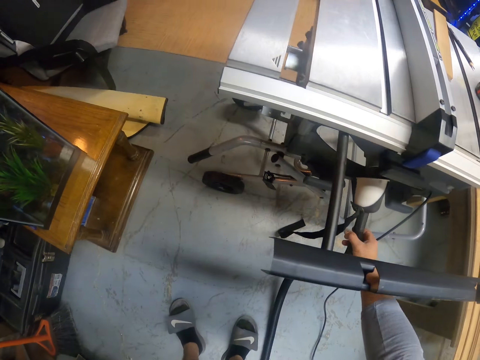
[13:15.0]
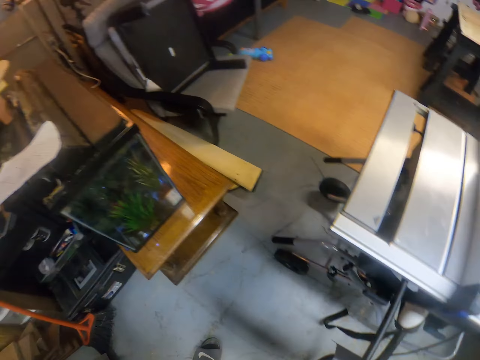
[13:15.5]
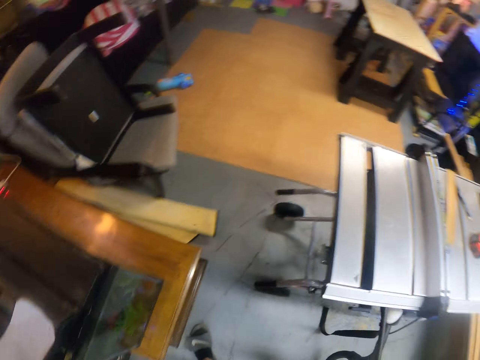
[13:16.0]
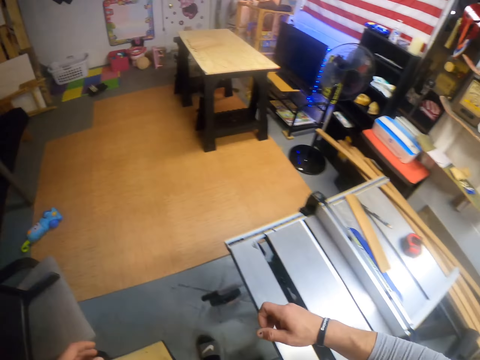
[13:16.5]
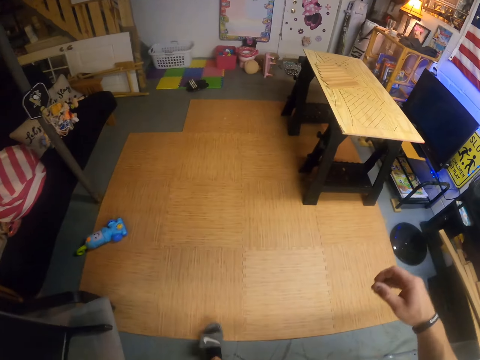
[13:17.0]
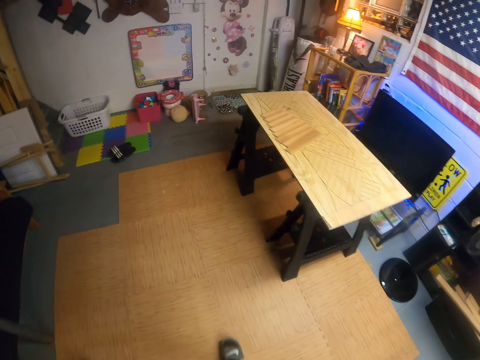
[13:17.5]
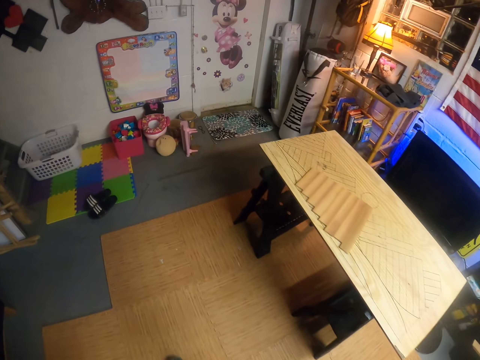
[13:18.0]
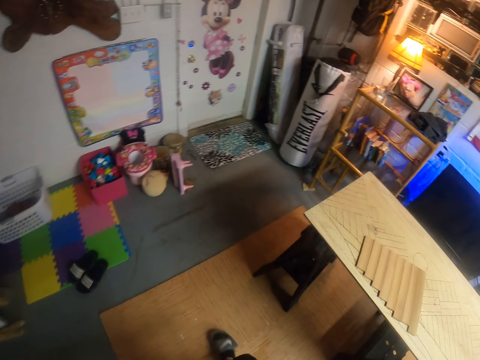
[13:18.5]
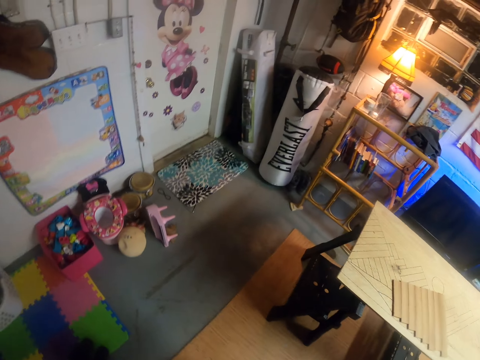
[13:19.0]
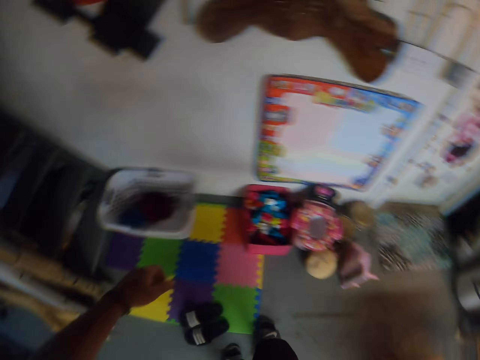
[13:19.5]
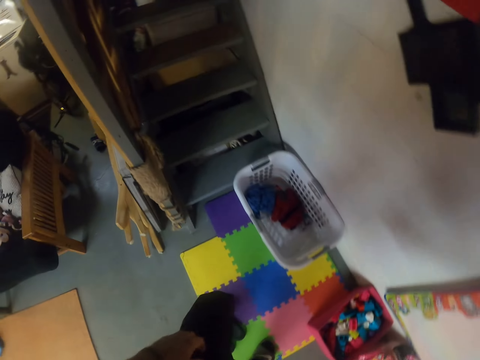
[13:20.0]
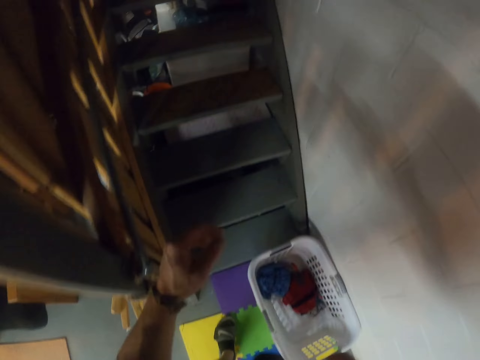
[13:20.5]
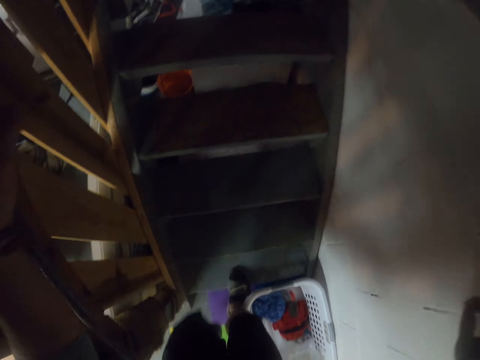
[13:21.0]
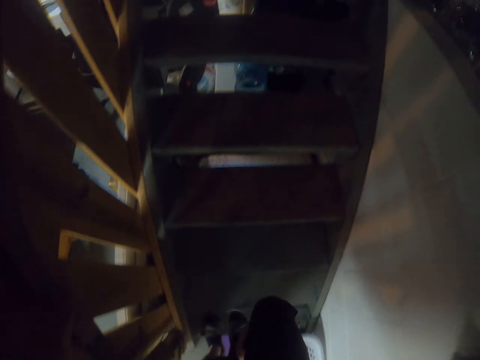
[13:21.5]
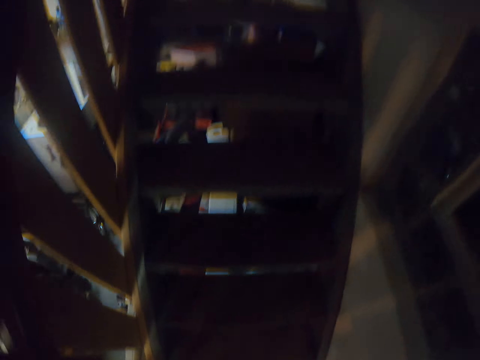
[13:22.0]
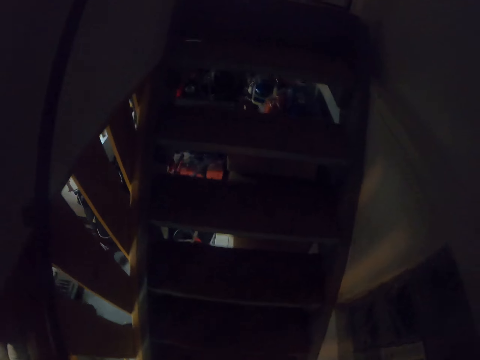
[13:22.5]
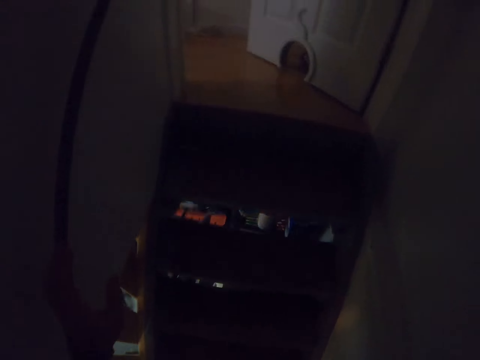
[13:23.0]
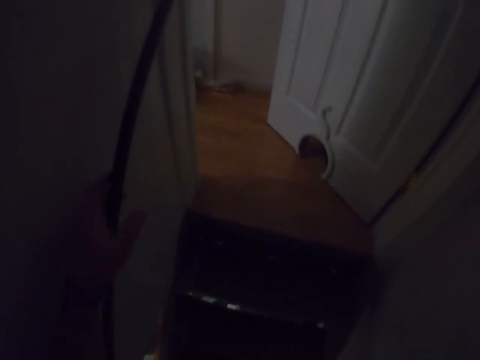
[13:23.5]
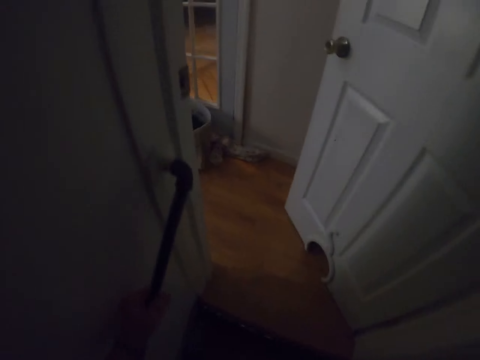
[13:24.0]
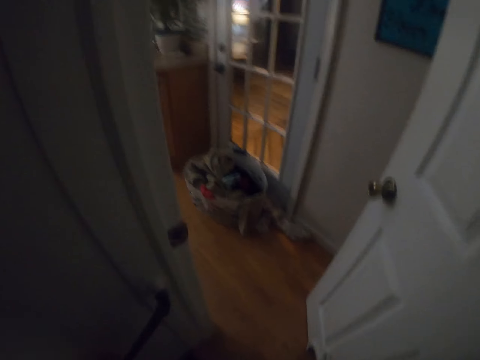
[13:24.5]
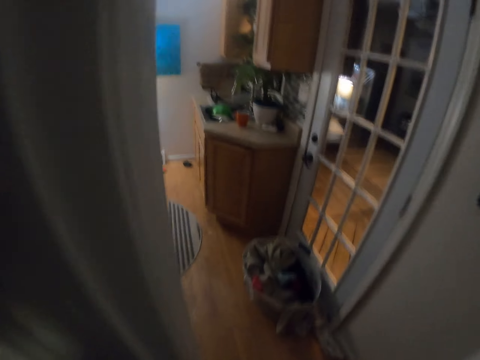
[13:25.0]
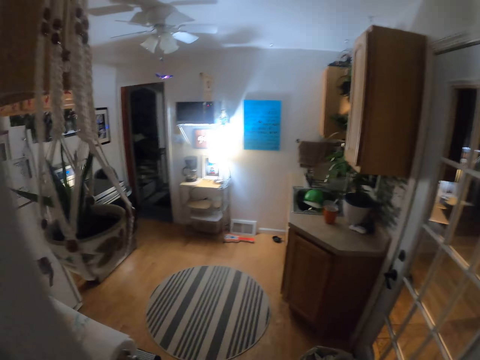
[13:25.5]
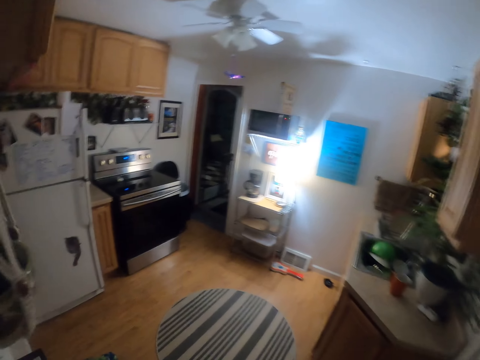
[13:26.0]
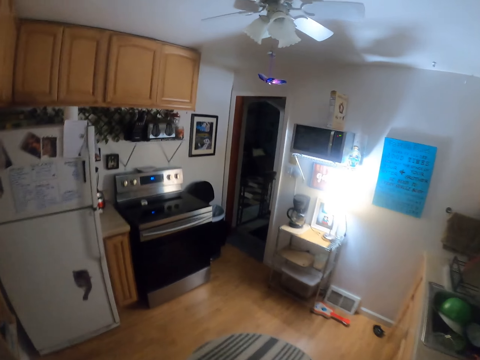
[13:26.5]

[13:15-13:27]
The camera wearer walks to a bedroom upstairs from a workshop. He holds a balustrade with his left hand.

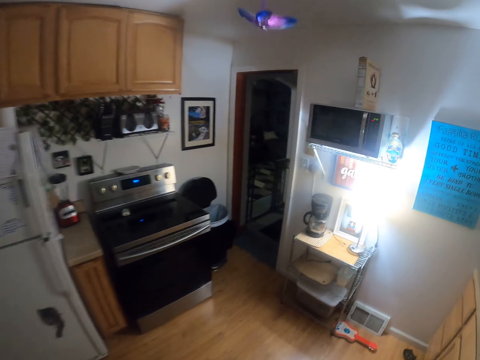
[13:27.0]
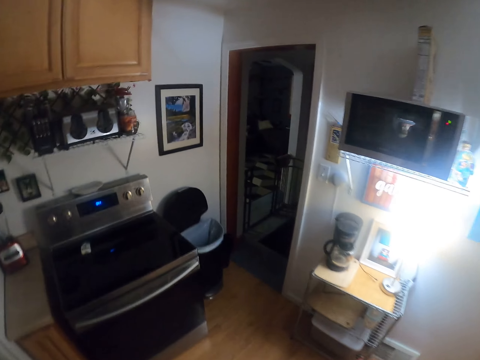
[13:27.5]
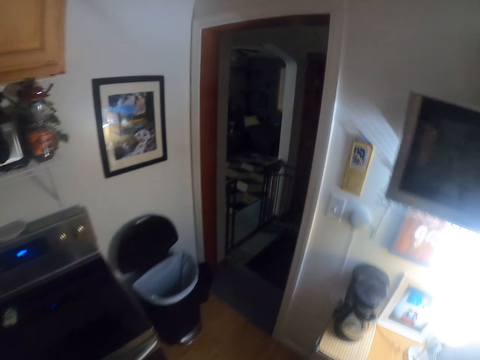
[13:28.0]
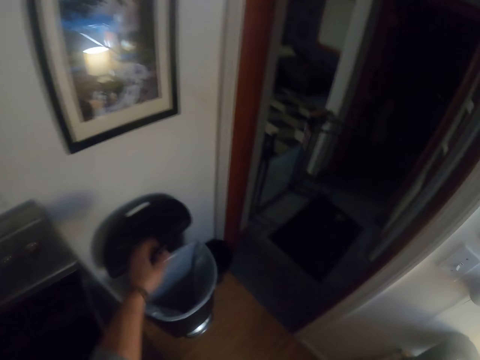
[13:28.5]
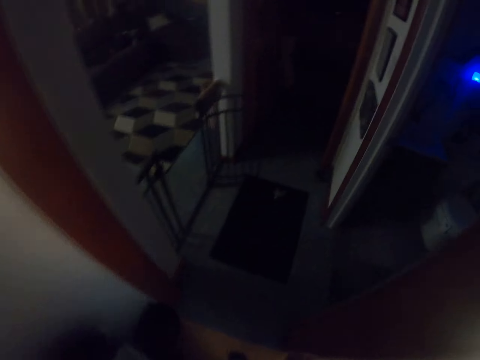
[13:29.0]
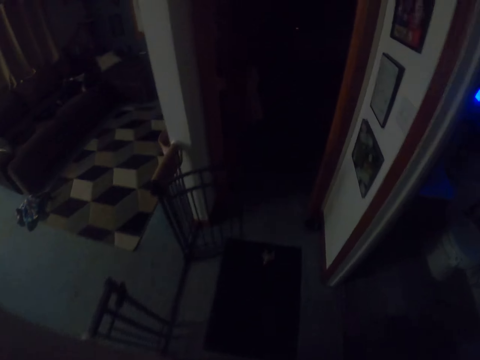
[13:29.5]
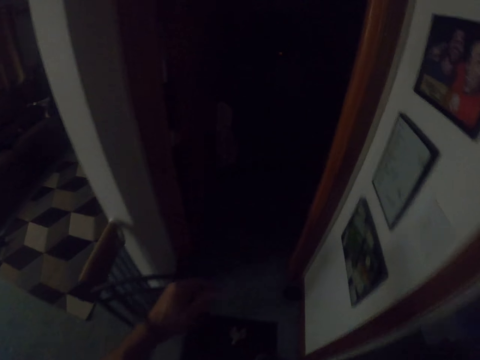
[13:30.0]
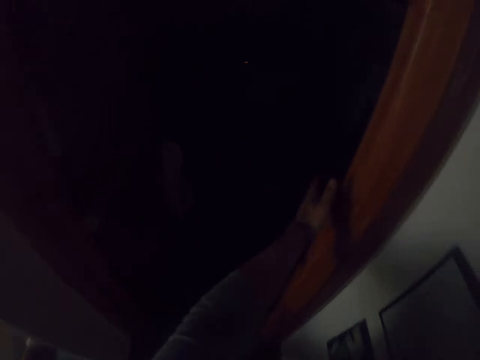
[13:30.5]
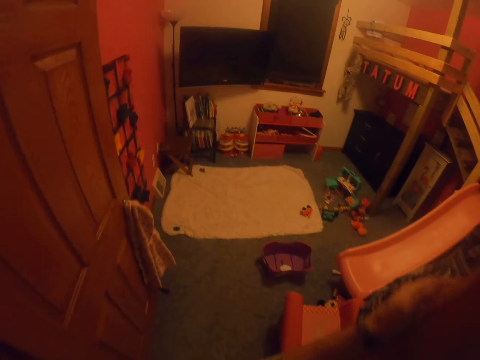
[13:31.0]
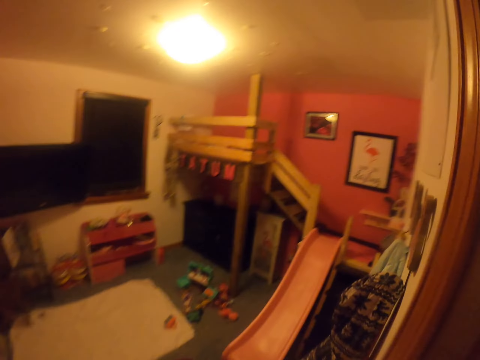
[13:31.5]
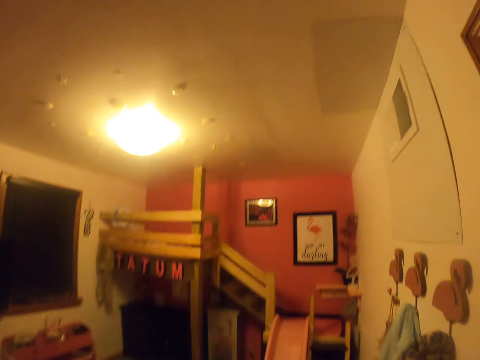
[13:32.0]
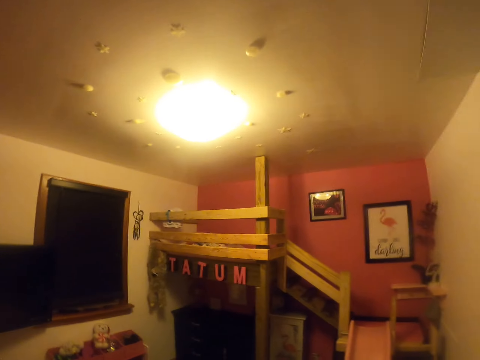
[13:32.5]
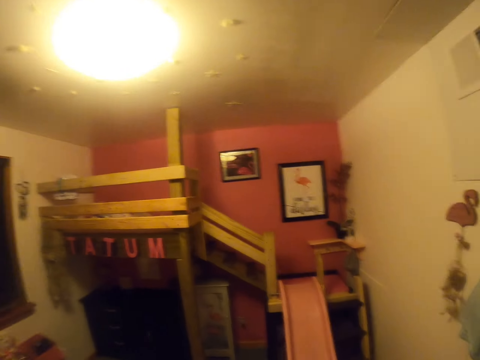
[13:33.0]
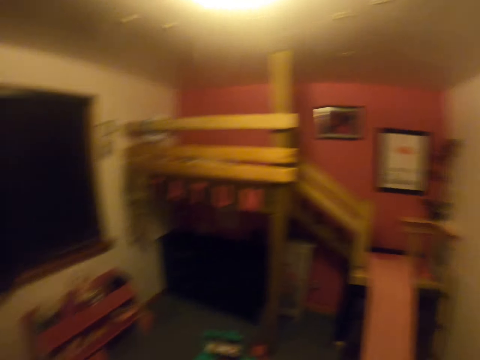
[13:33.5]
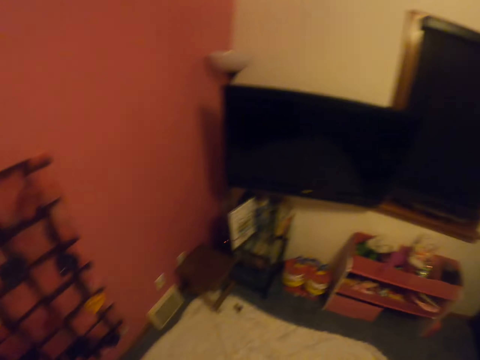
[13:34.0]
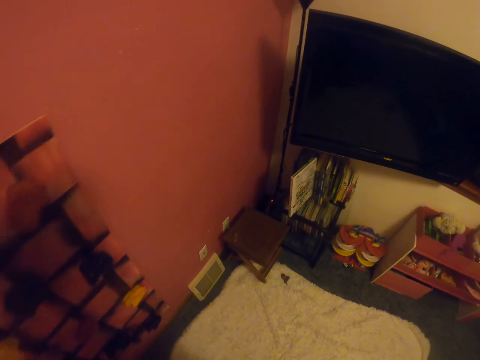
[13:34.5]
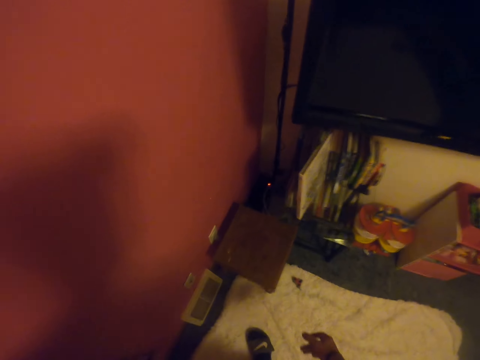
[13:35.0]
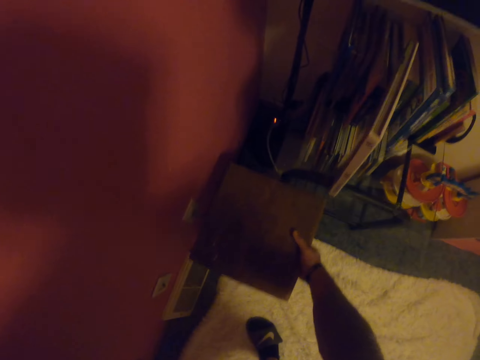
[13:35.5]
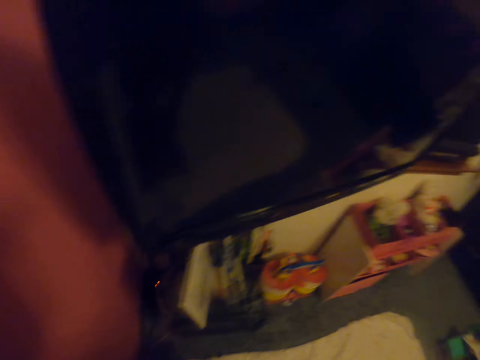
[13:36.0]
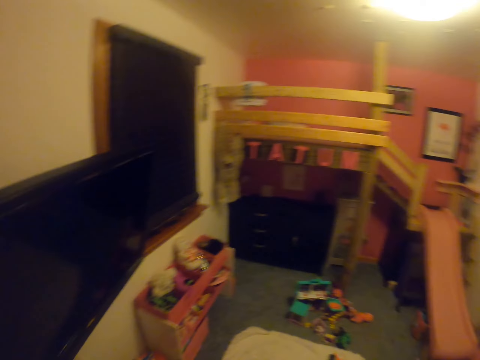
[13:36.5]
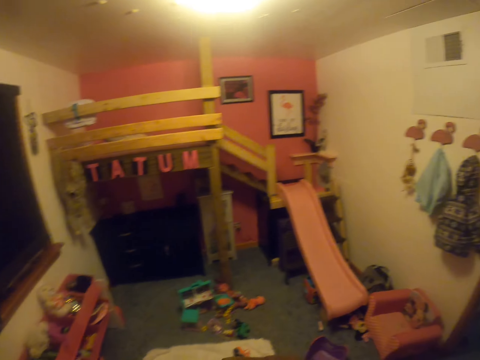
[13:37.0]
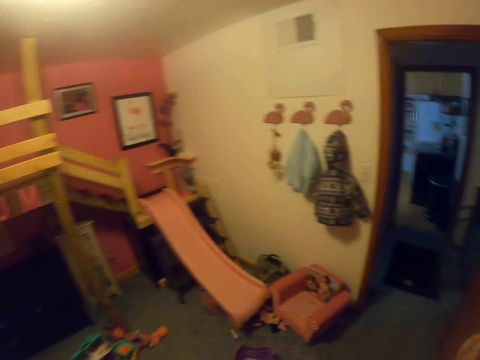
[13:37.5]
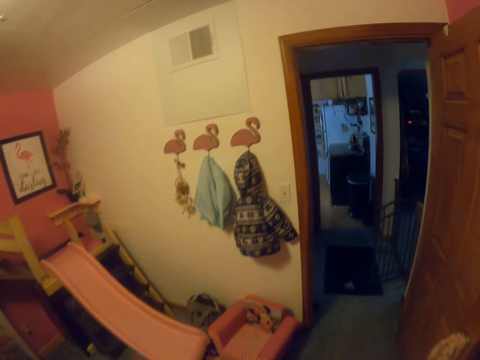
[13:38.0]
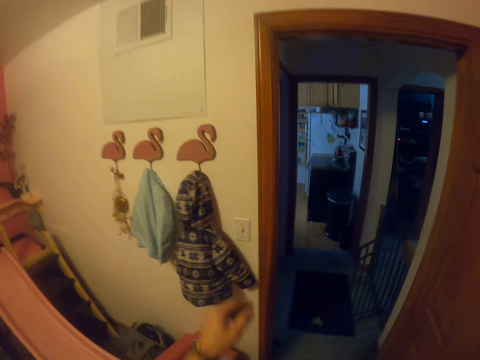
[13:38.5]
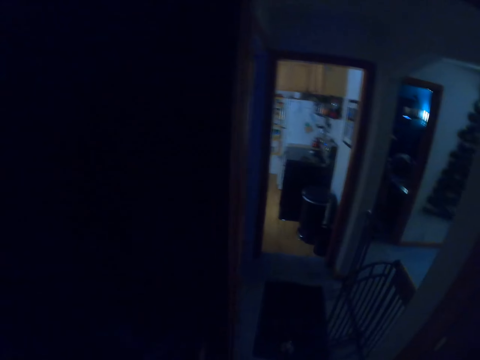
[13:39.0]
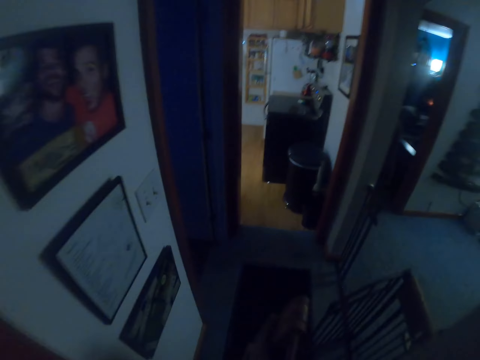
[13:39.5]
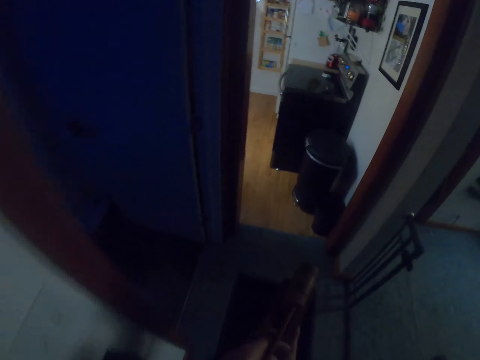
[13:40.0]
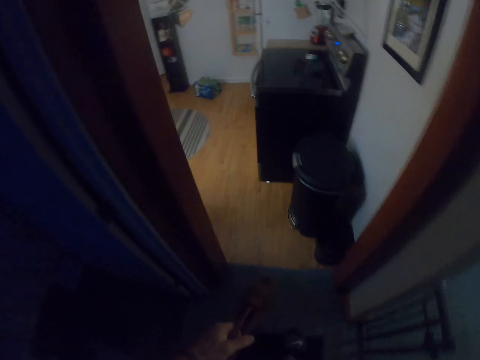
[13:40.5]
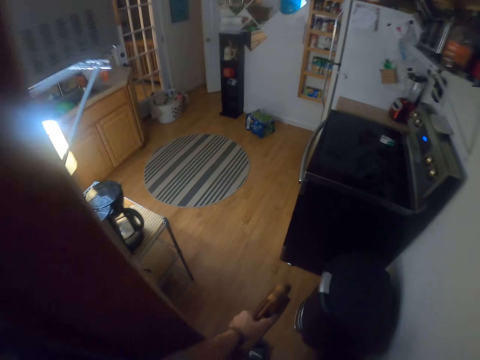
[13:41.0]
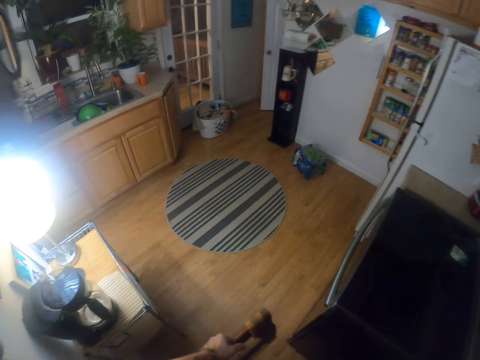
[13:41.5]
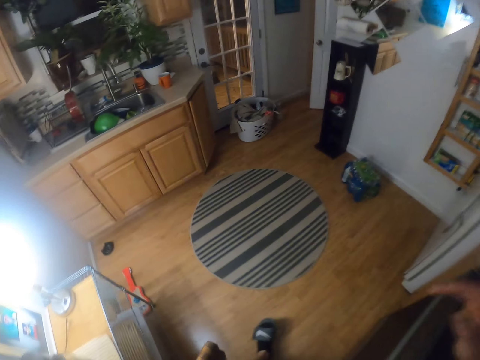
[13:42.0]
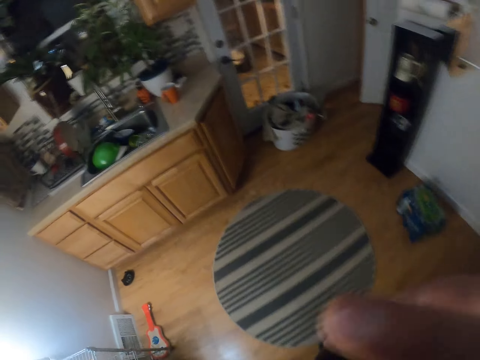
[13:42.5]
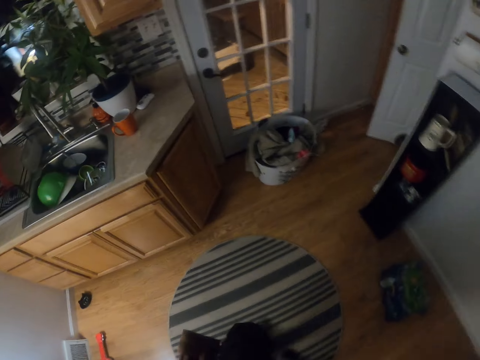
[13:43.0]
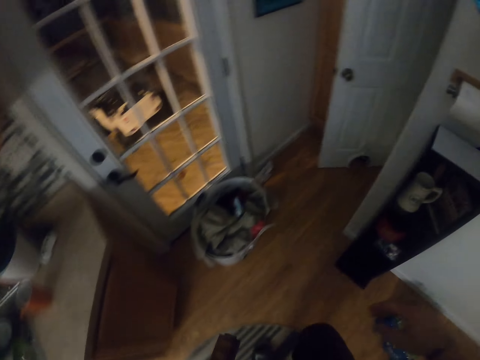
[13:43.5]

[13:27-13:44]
The camera wearer covers a trashcan on the floor with his left hand. He touches the trashcan with his left hand. He walks in the room. He turns on a switch on a wall with his left hand. He picks a stool in the room with his right hand. He walks to the workshop downstairs. He turns off the switch on the wall with his left hand. He passes the stool to his left hand from his right hand. He wipes his face with the back of his right hand.
